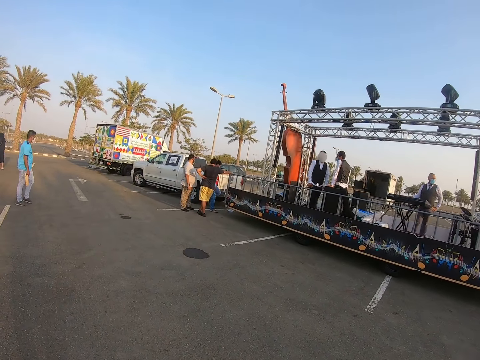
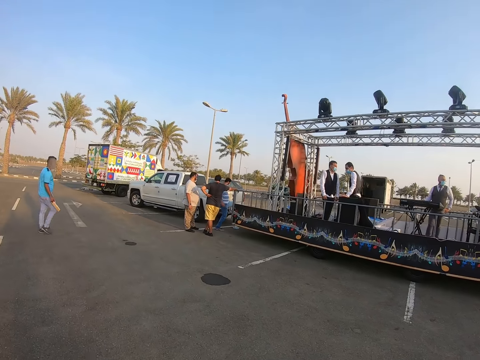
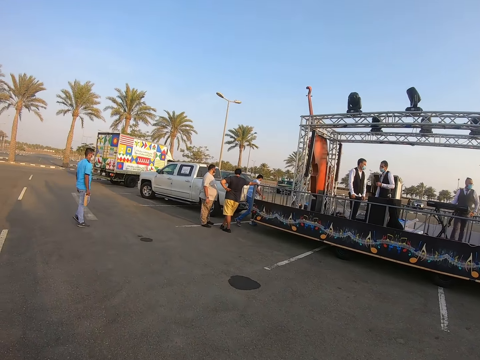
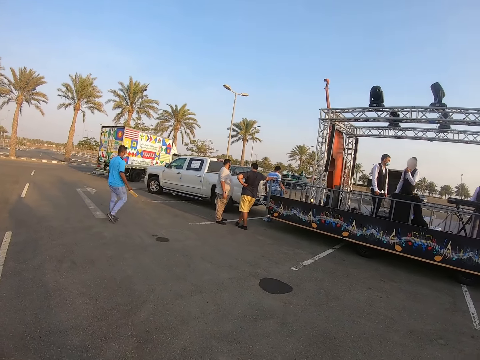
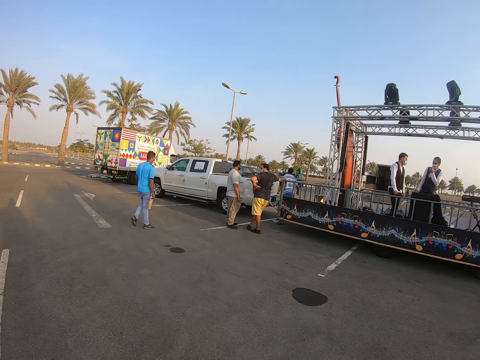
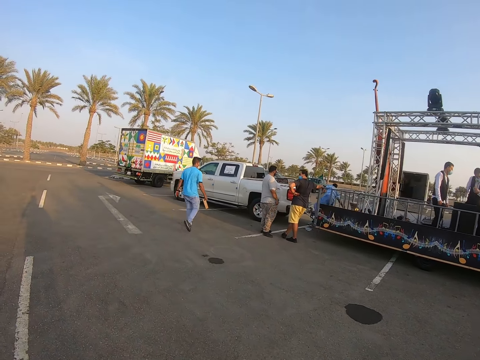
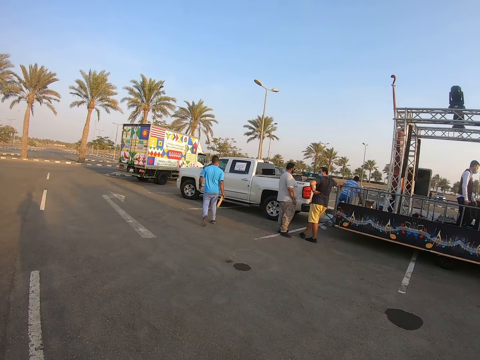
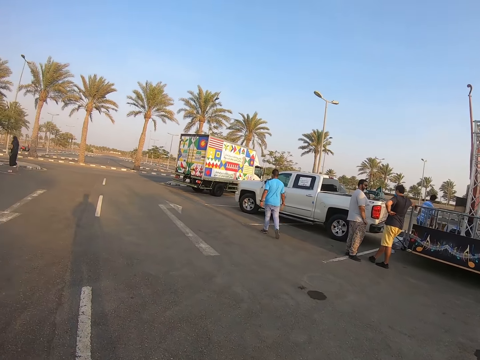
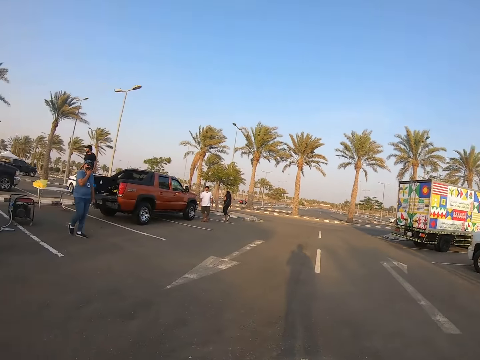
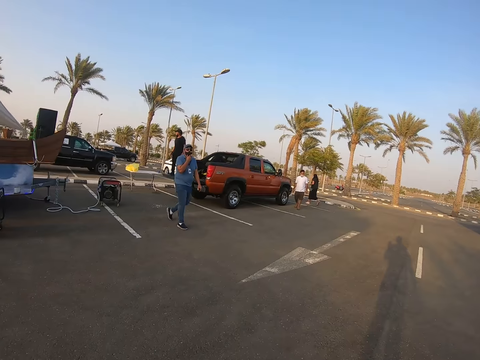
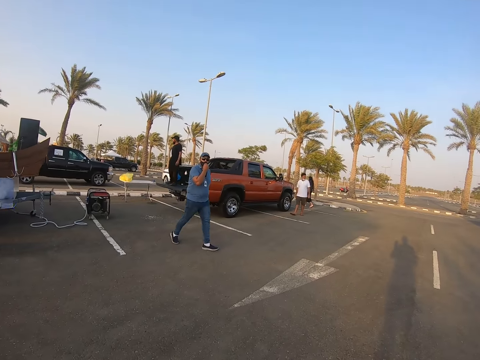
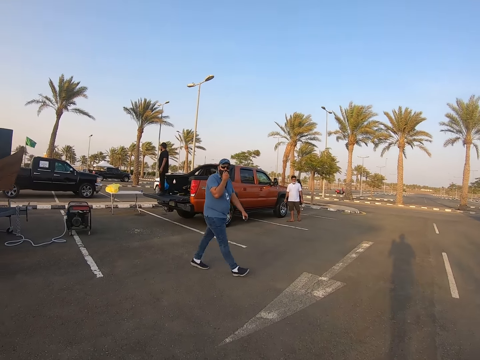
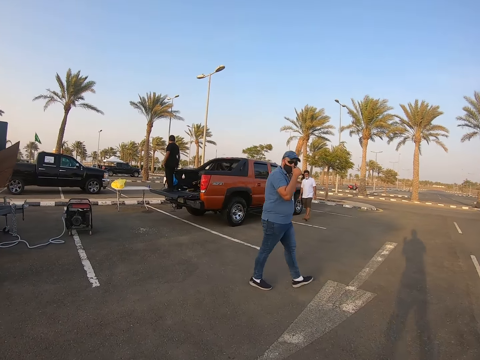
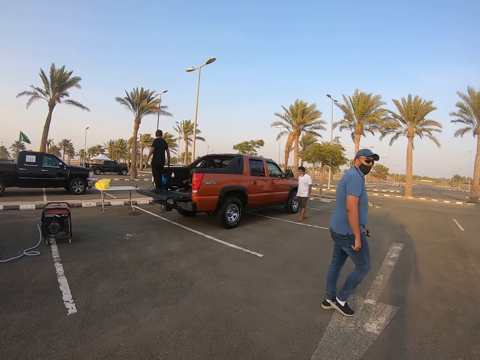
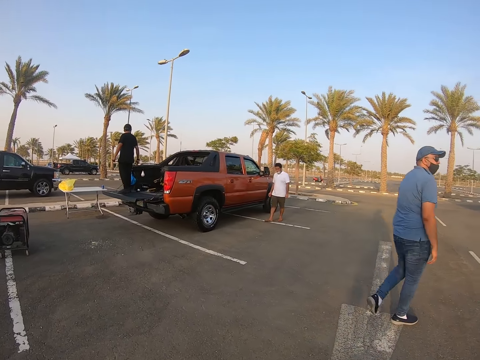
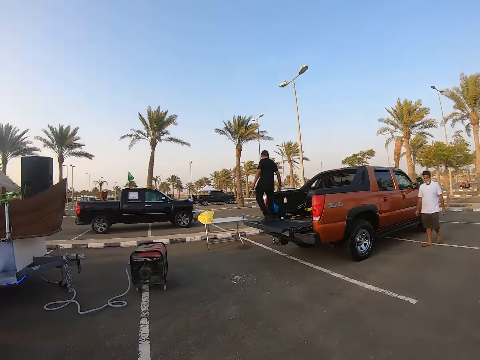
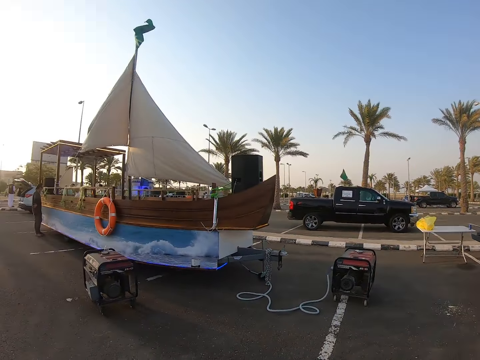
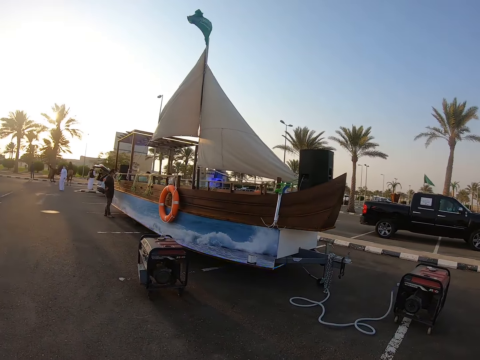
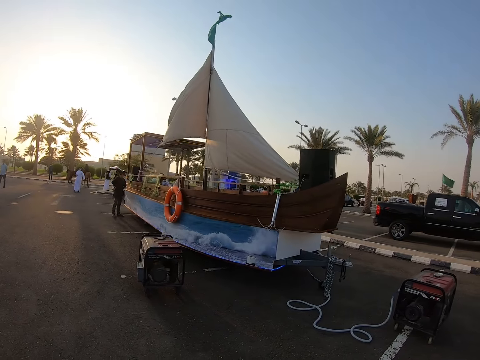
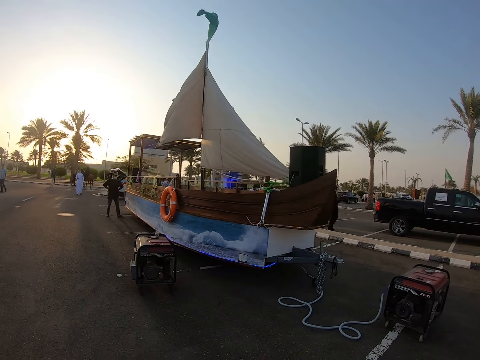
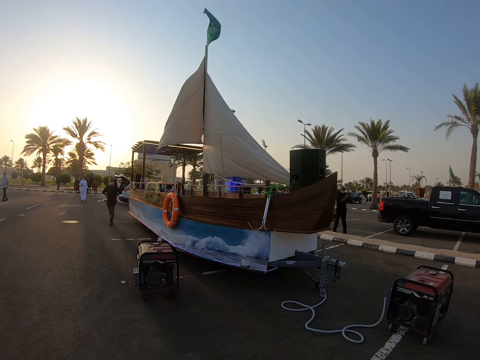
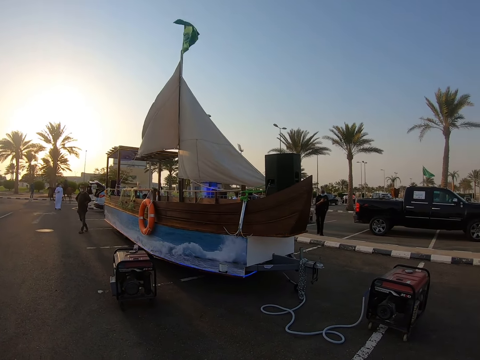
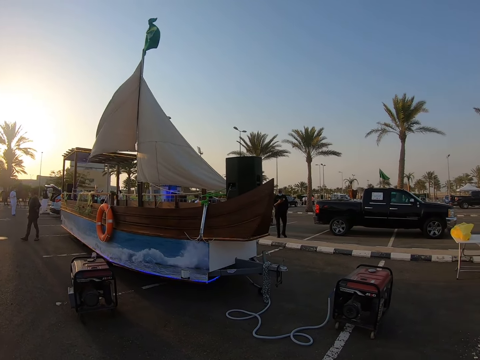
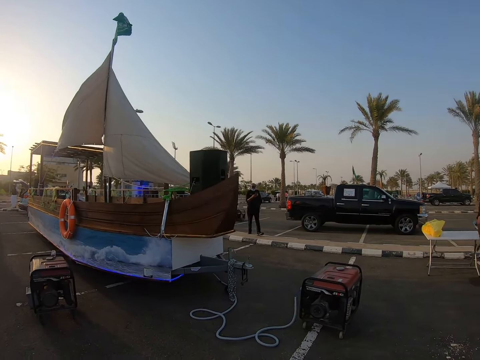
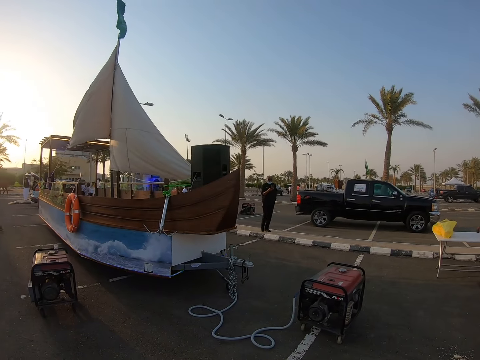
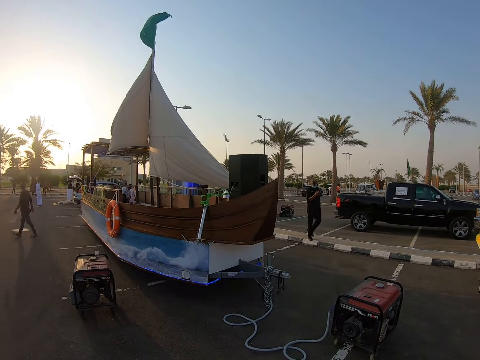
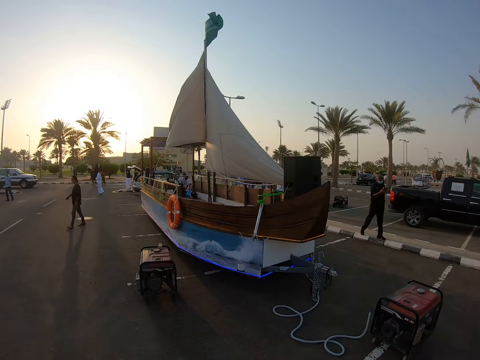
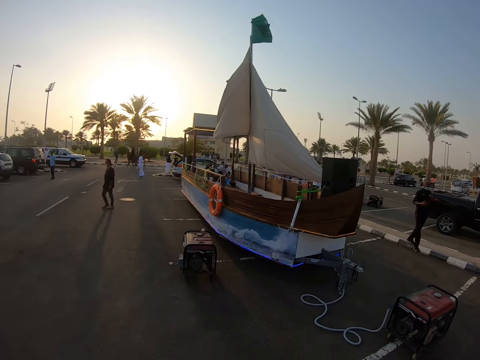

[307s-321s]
A man walks across the road. The man walks past the camera wearer. The camera wearer walks toward a car. They look around the parking.

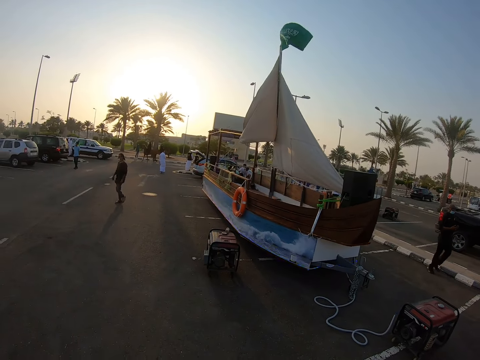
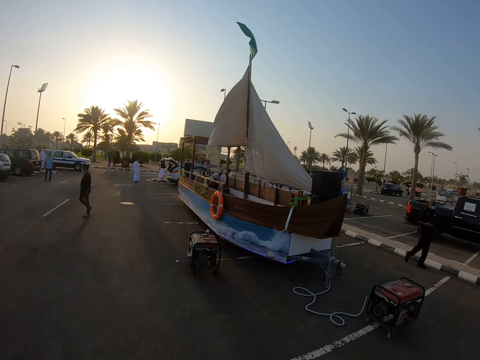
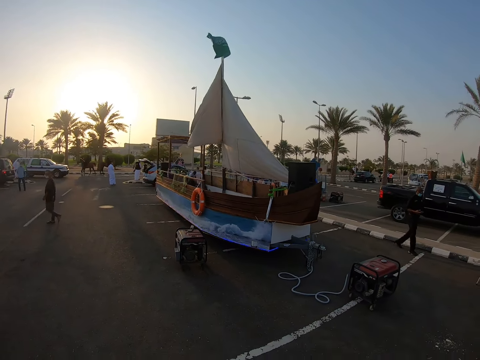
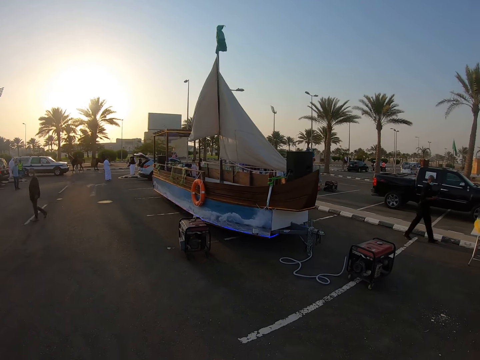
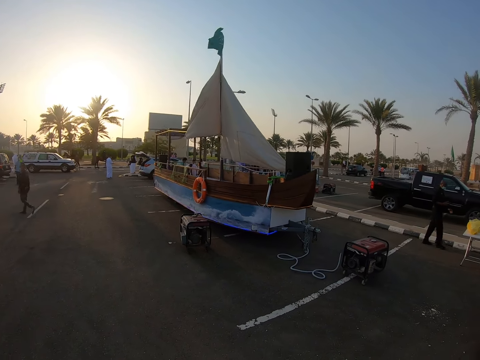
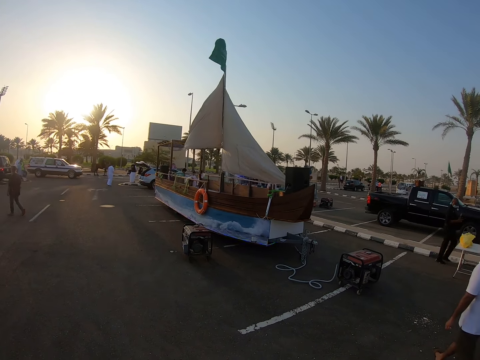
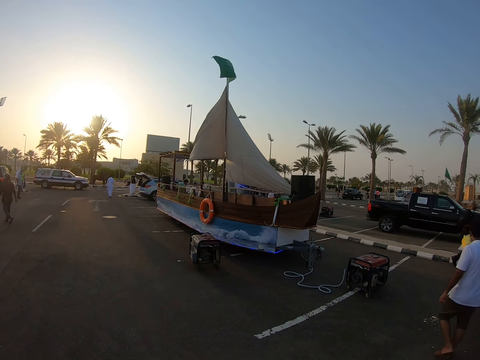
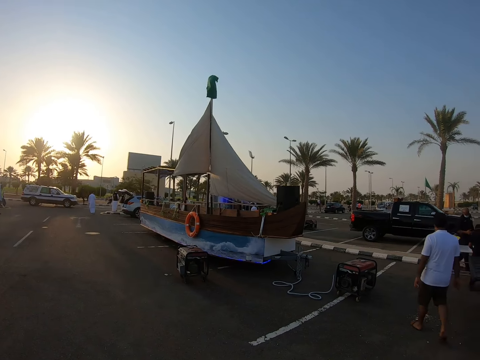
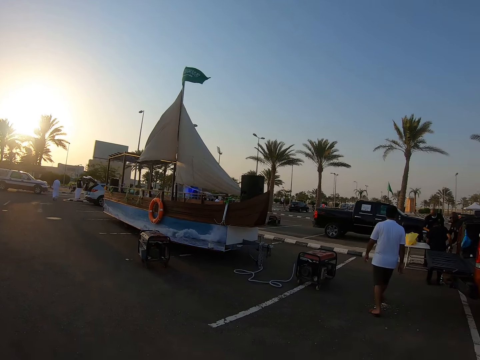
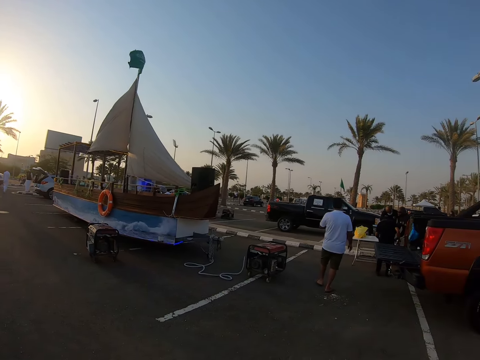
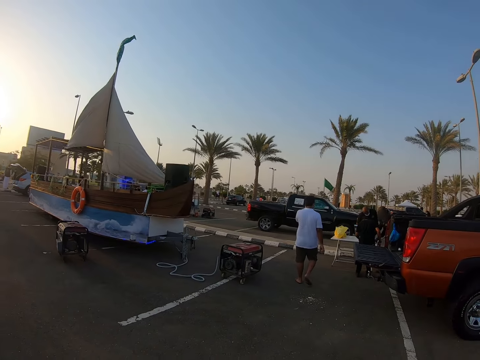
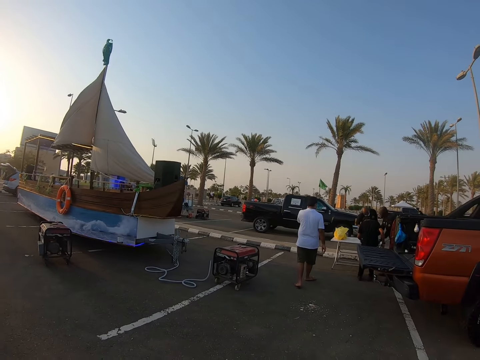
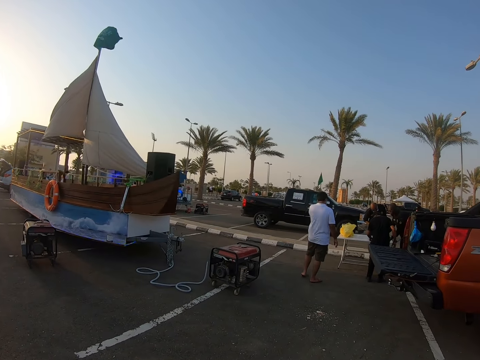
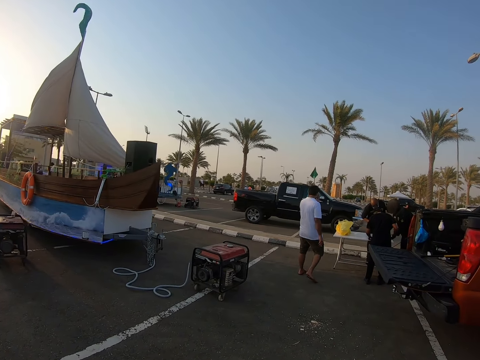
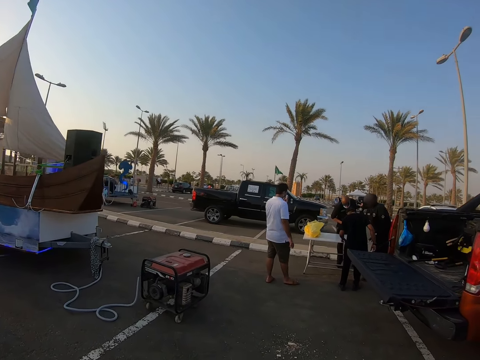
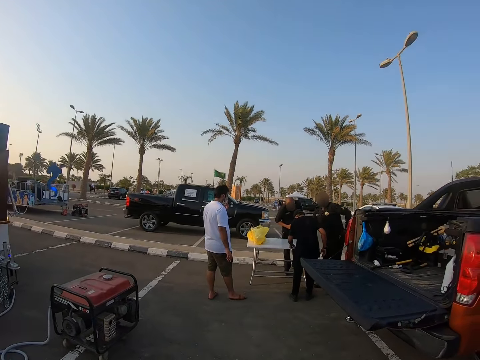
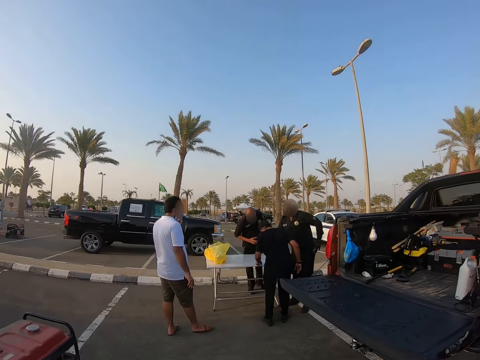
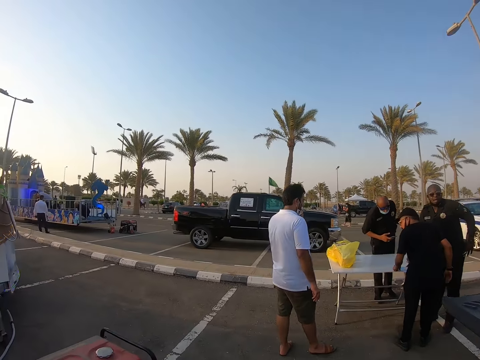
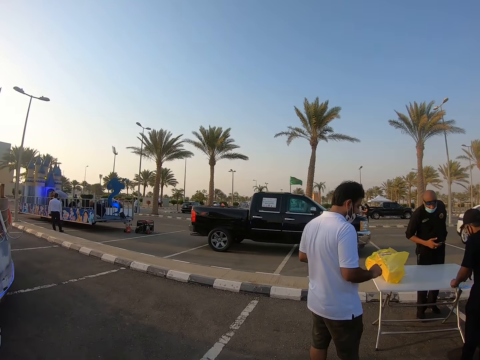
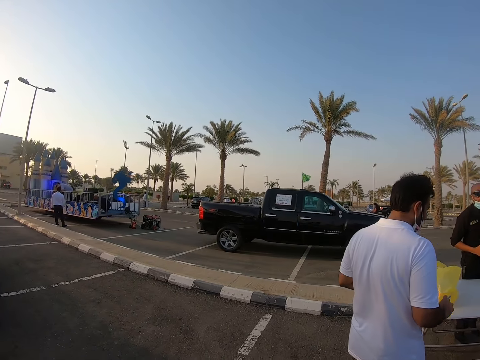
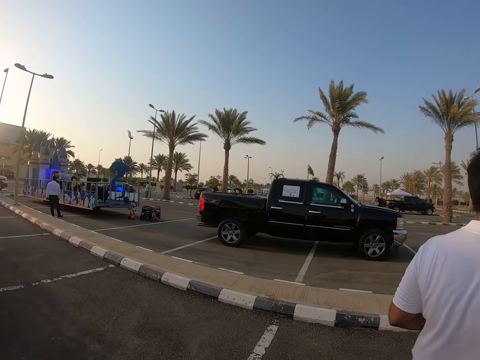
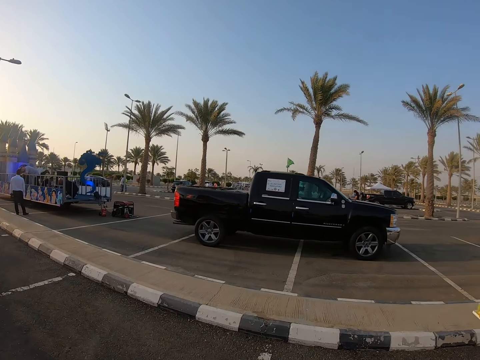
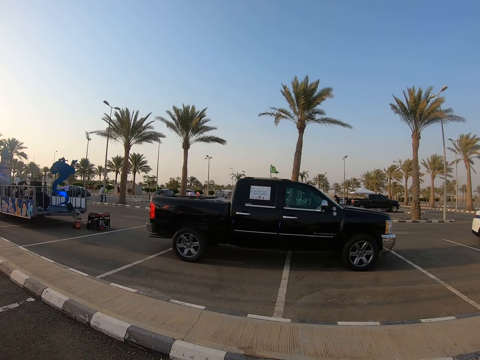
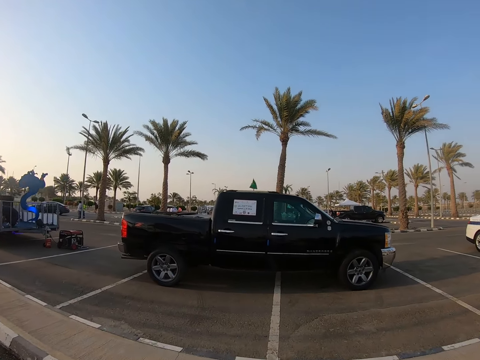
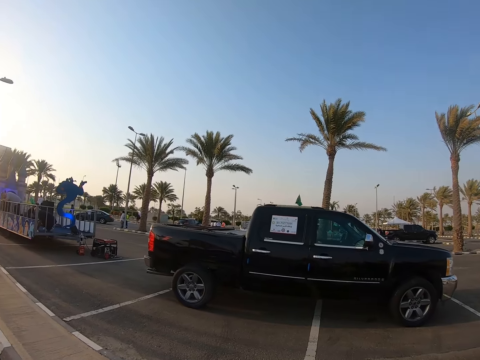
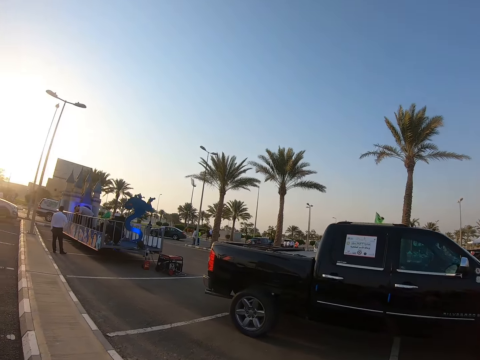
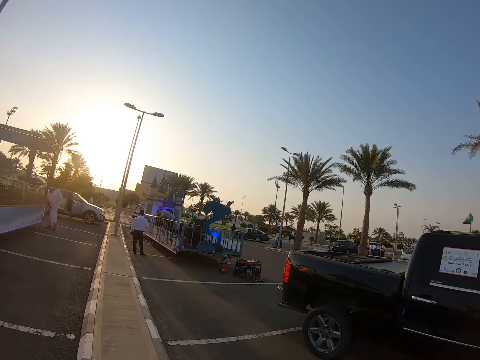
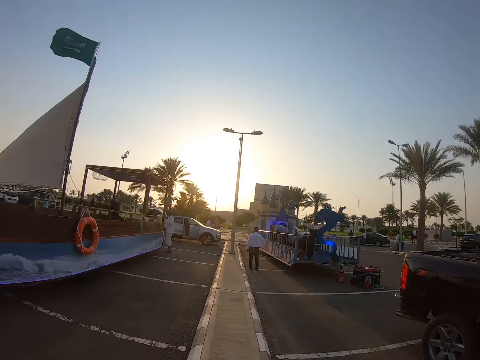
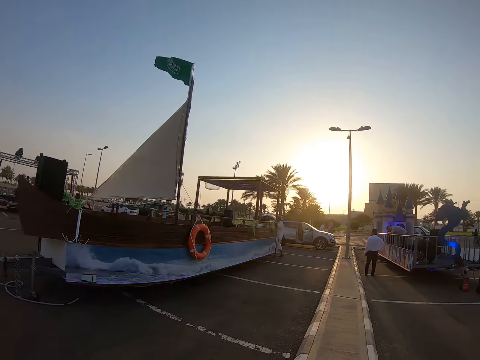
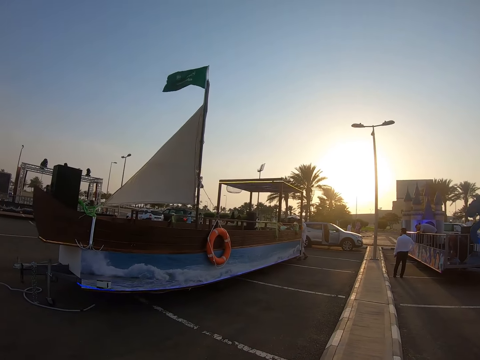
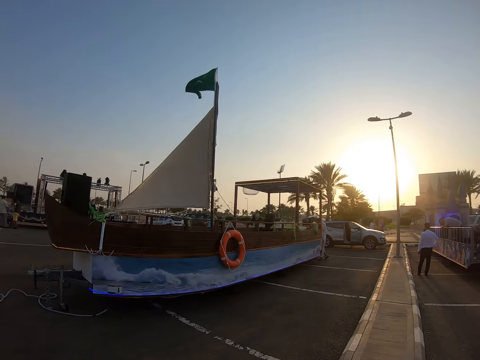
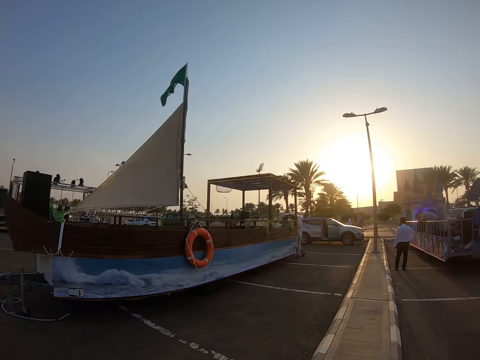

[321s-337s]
A man walks past the camera wearer. The man walks toward a table and stands beside the table. The camera wearer walks around the parking. They look around the parking.
